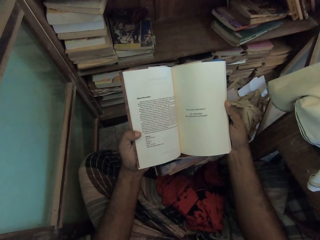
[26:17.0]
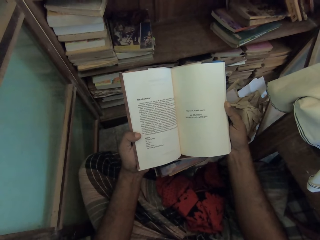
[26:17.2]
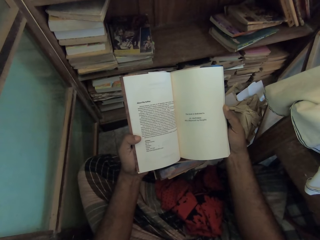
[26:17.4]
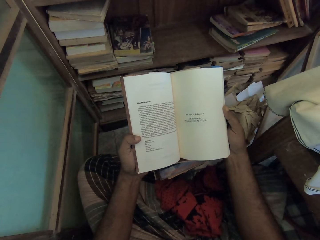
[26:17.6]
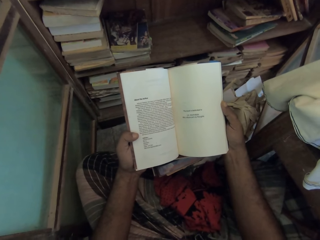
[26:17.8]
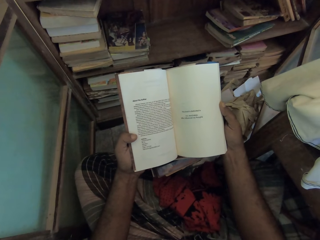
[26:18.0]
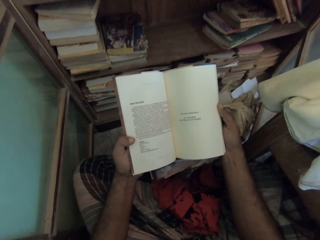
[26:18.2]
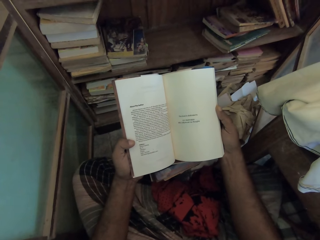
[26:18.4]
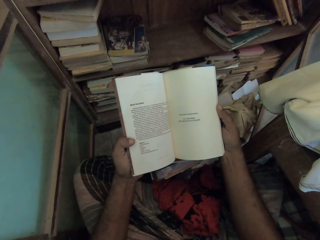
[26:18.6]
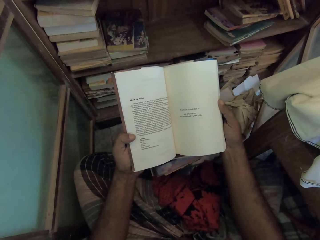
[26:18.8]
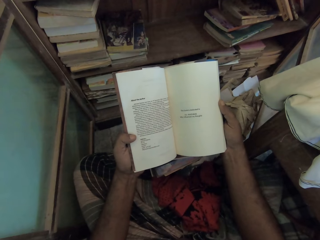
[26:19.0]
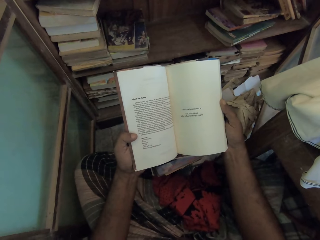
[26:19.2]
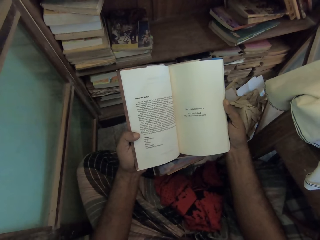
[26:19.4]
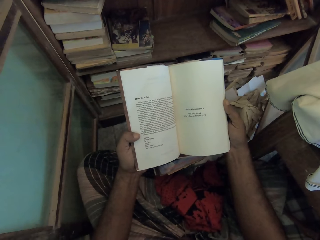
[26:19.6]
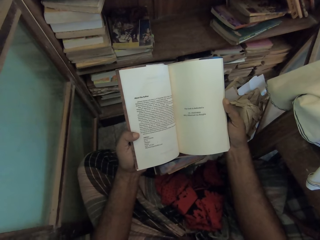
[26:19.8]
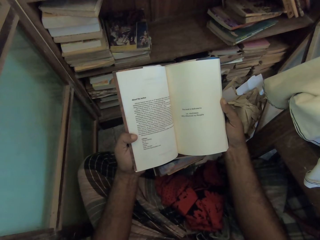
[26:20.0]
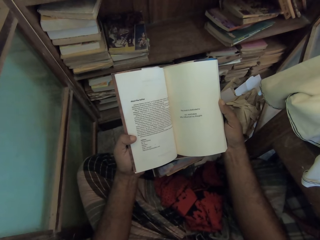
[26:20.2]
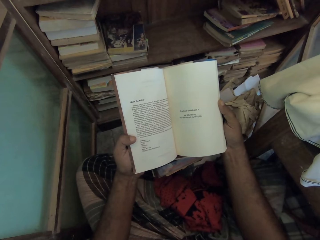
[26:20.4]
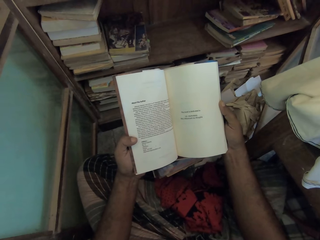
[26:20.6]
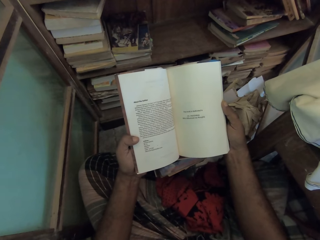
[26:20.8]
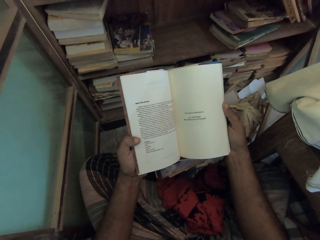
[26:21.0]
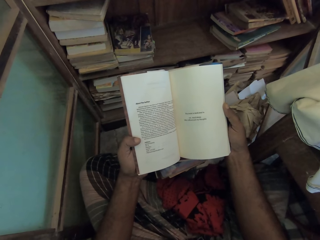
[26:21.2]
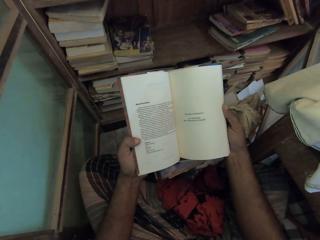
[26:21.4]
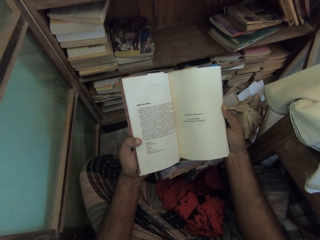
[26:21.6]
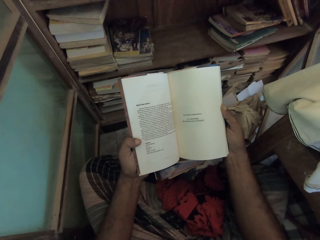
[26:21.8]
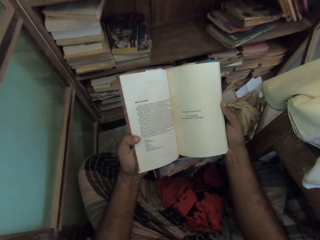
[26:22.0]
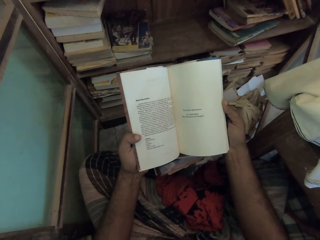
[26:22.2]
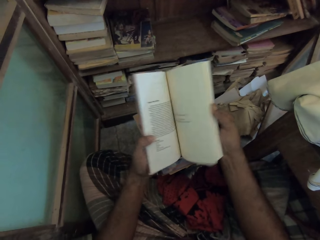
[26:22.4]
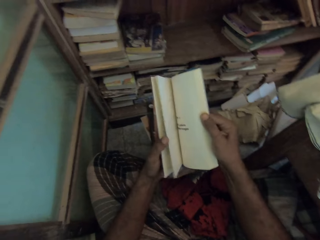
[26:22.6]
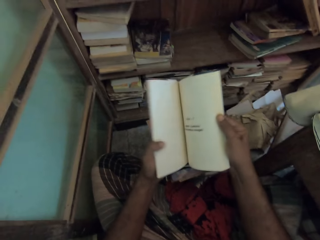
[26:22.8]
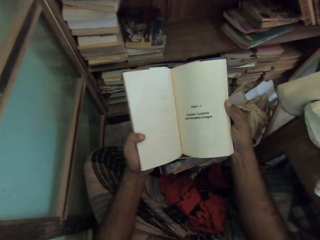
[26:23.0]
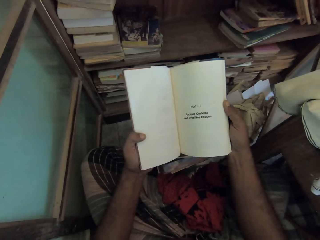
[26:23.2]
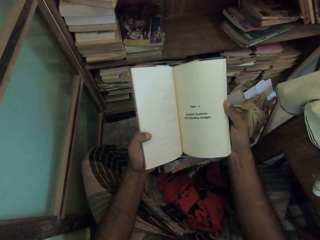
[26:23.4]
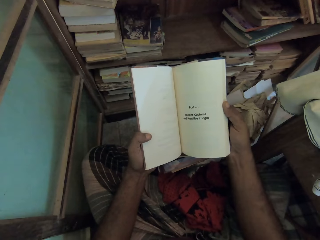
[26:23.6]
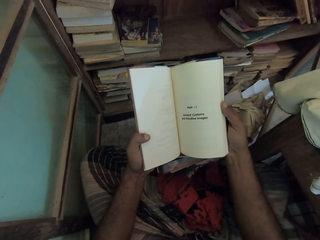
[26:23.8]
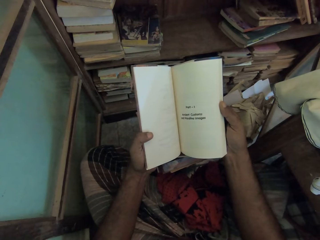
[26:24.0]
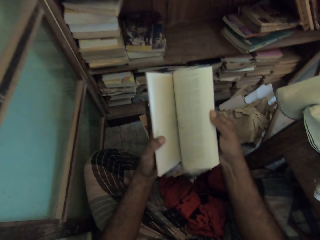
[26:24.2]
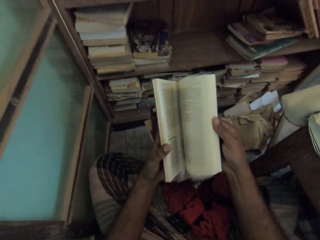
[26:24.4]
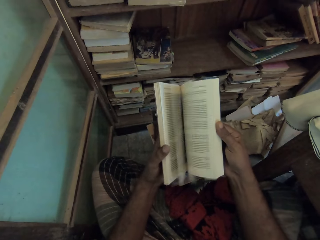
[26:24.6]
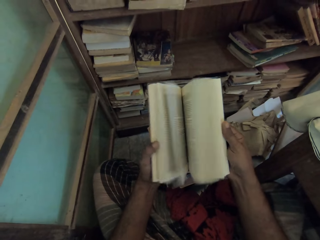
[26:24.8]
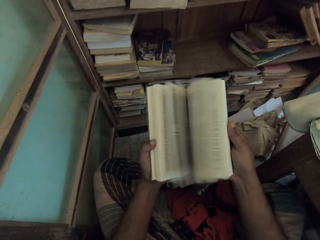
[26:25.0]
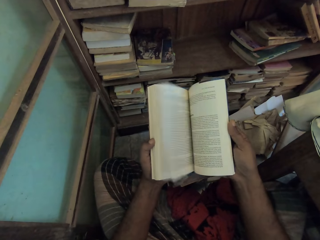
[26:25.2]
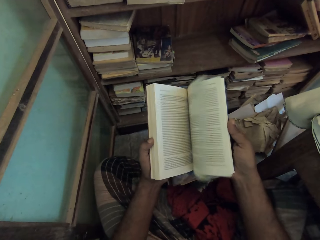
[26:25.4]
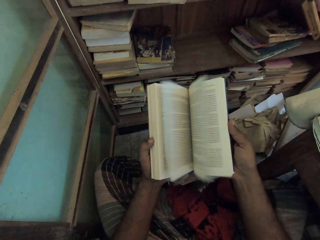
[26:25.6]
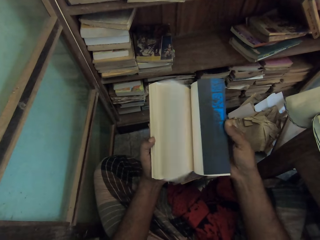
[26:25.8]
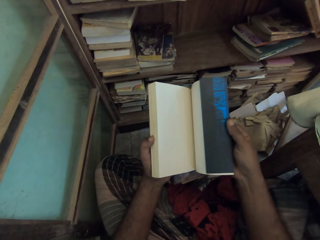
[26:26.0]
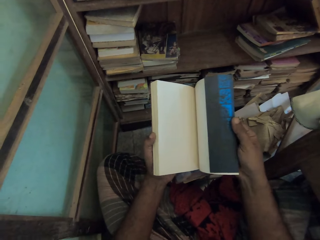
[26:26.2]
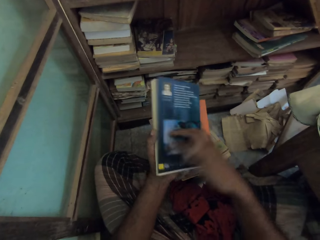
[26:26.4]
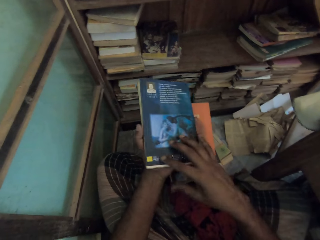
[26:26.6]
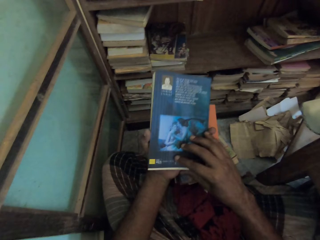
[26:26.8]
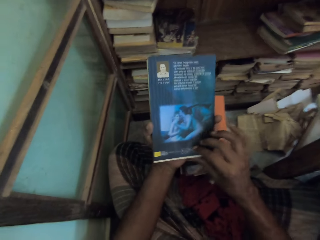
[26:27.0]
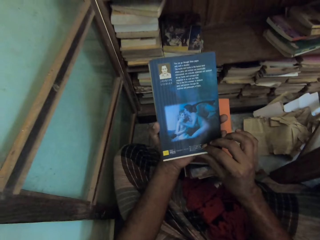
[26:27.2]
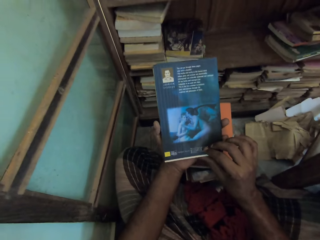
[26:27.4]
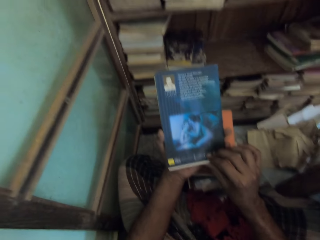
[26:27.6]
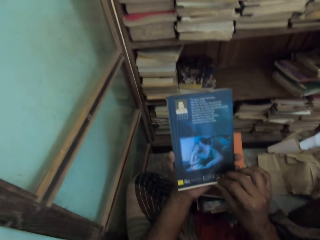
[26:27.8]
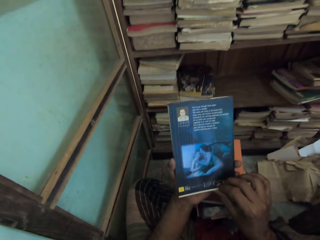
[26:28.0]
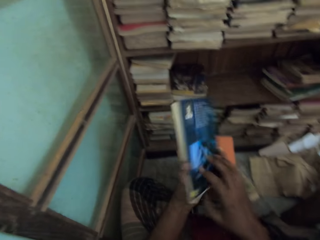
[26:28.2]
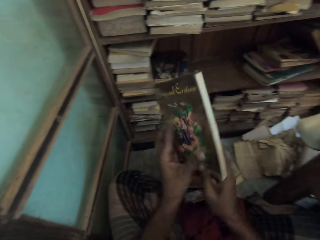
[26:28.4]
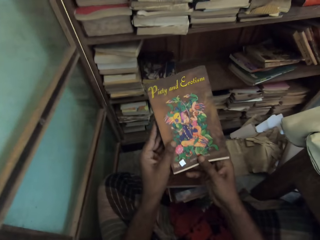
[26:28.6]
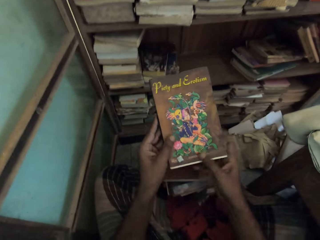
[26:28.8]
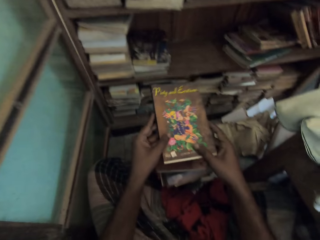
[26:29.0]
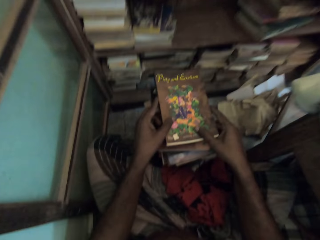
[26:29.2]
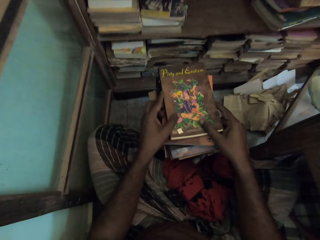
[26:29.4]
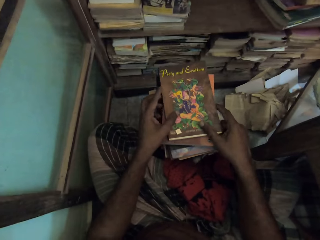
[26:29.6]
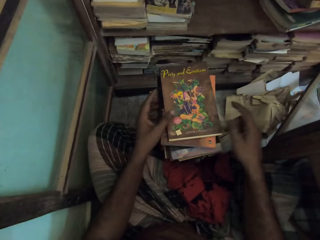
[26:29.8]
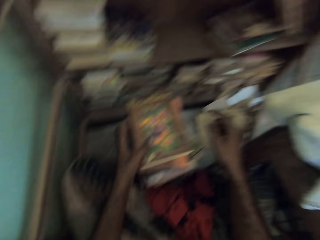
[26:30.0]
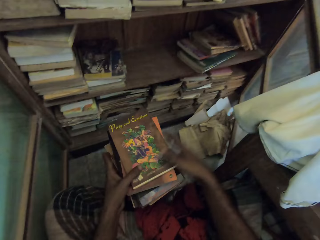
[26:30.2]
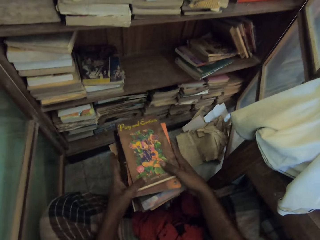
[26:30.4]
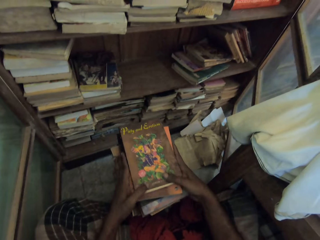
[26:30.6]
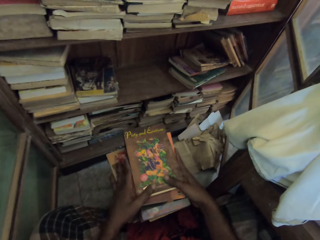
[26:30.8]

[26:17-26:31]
The camera wearer turns a page of the book. They read the book. They check the pages of the book. They read on the cover of the book. They turn the book. They put the book on the pile of books.

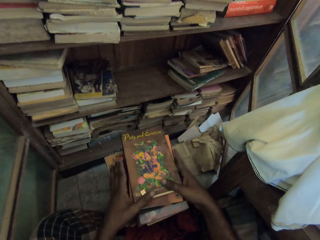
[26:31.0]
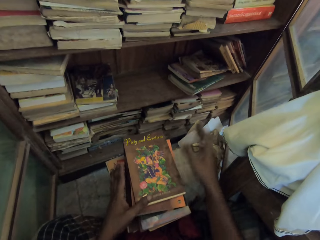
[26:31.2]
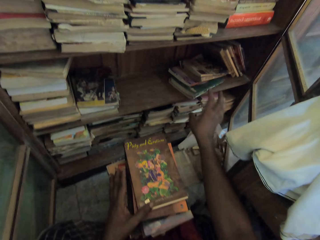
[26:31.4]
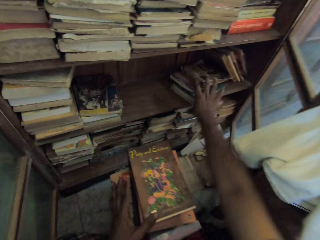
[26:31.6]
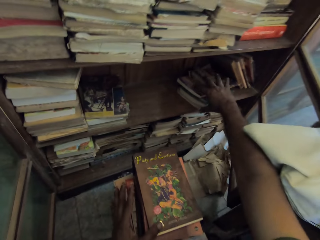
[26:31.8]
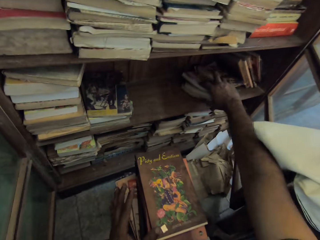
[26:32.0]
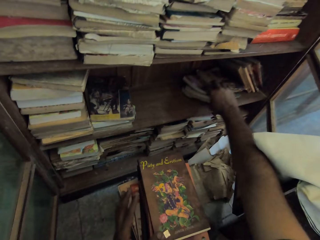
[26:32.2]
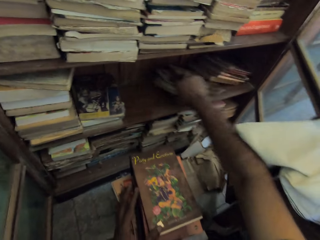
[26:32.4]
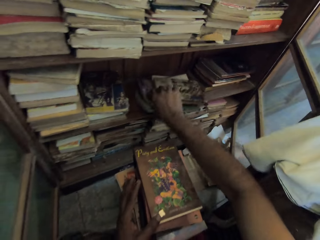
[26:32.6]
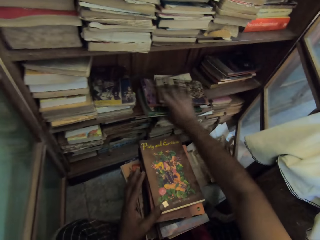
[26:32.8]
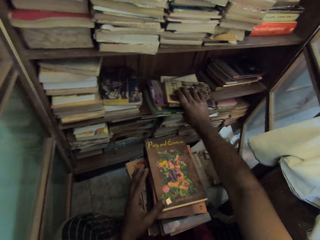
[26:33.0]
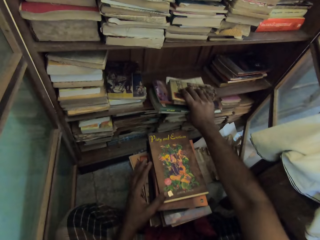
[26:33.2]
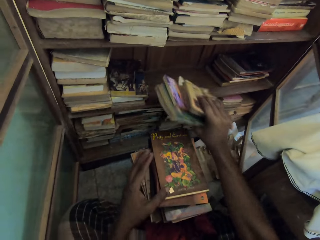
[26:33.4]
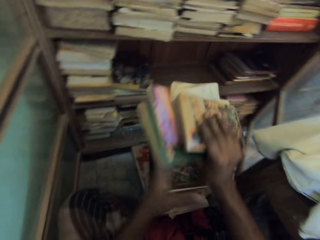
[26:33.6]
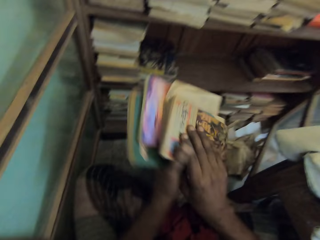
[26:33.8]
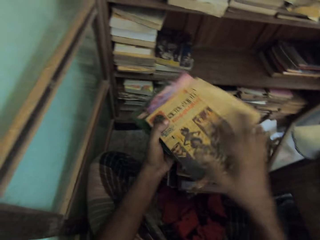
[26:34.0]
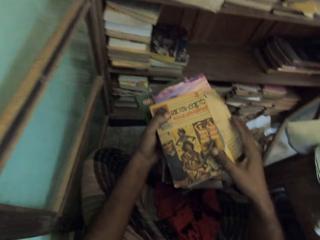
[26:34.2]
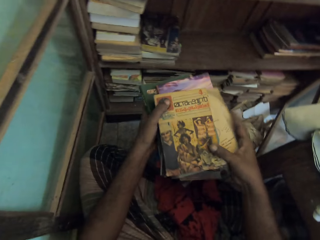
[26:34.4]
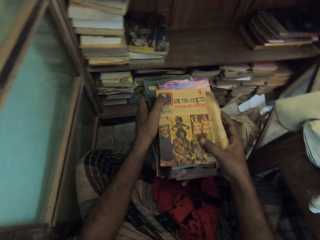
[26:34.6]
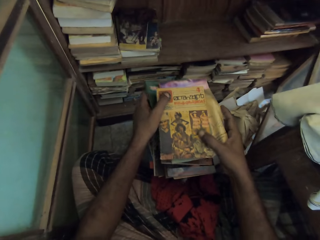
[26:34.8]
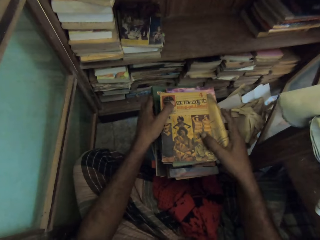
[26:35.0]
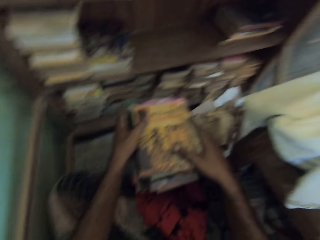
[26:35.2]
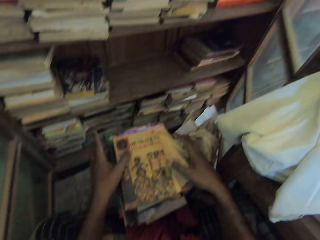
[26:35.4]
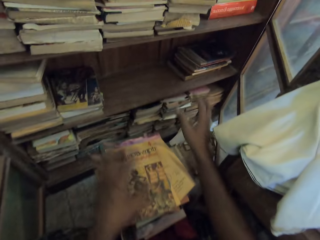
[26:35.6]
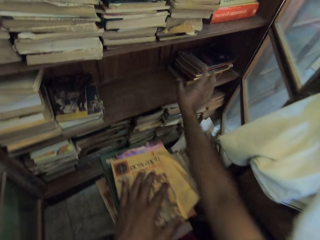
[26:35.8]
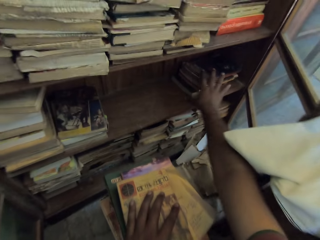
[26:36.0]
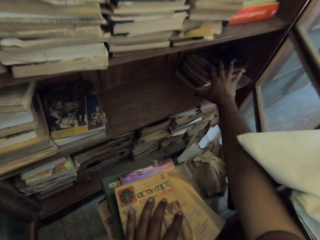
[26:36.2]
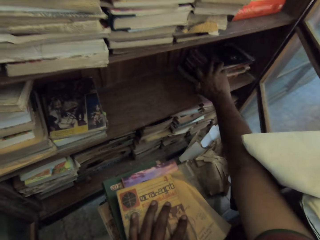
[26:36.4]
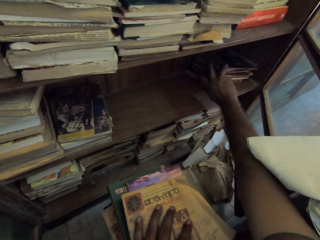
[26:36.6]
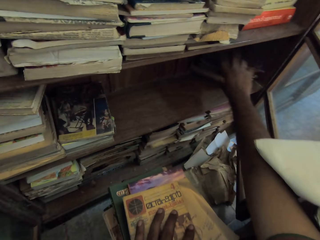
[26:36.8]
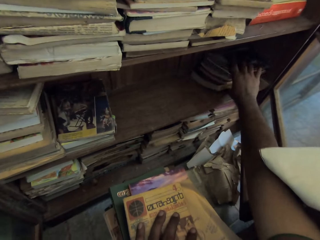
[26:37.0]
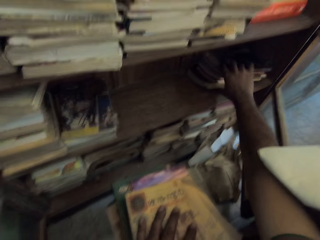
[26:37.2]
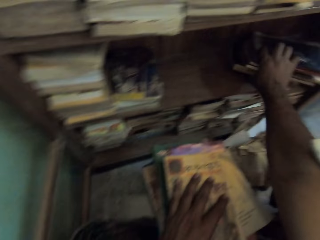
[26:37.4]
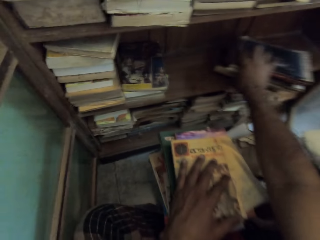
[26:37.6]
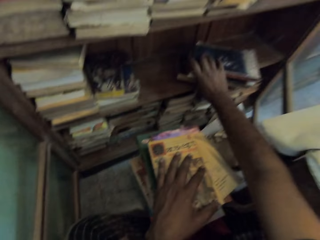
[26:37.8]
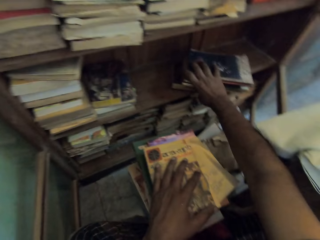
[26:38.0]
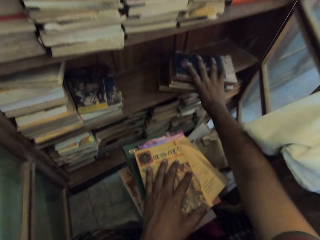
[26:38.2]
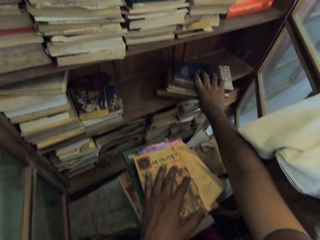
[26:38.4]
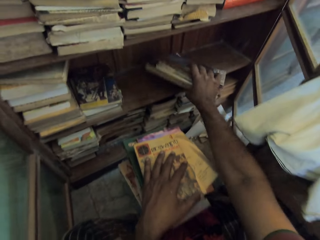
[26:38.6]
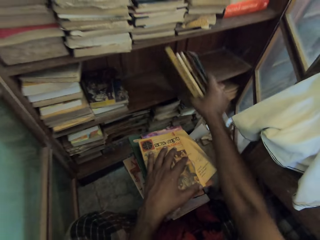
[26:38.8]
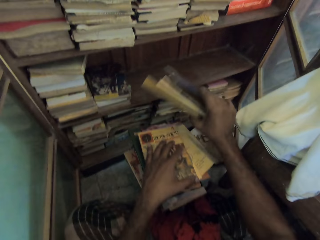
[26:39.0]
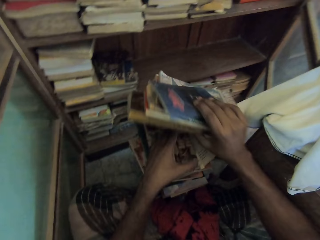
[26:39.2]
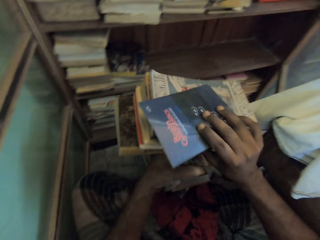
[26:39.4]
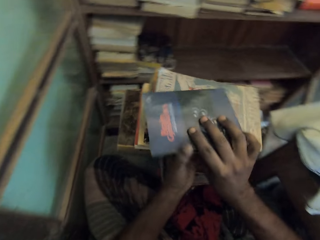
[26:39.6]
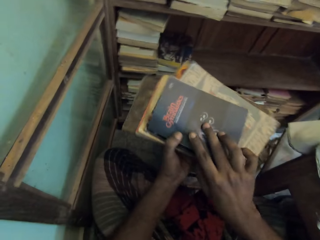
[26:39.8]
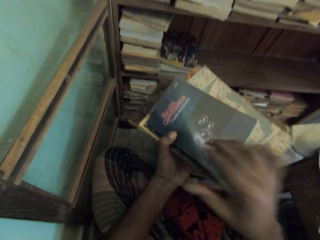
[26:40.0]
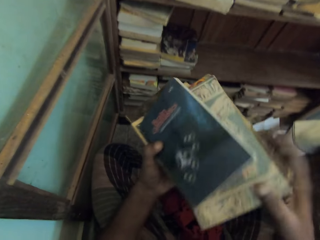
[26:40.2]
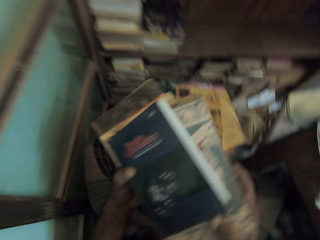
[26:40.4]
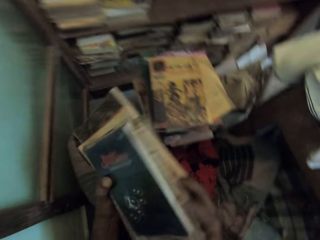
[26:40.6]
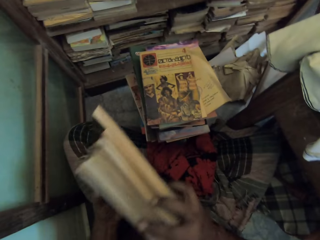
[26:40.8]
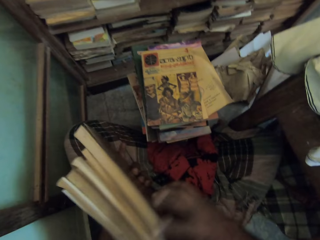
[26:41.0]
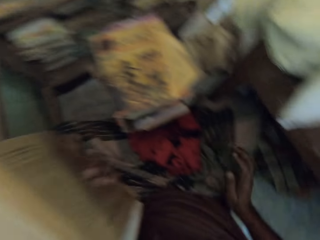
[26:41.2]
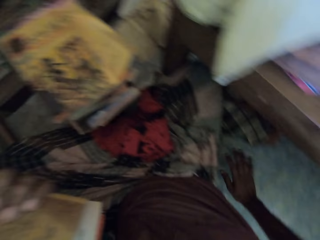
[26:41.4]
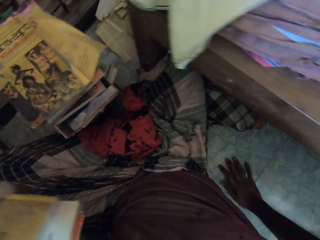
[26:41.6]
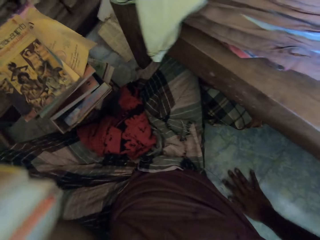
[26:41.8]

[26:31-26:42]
The camera wearer aligns a pile of books on the floor. They pick books on the shelf. They carry some books from the drawer. They put the books on the pile of books. They pick books on the shelf again. They carry some books from the drawer again. They align the books in hand.
